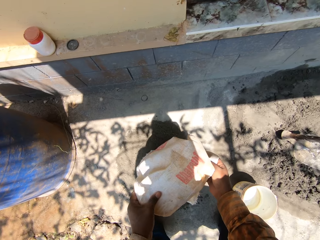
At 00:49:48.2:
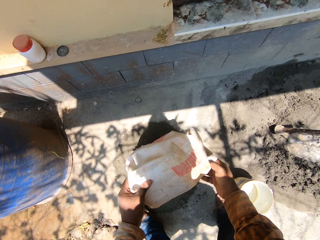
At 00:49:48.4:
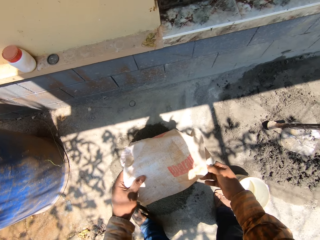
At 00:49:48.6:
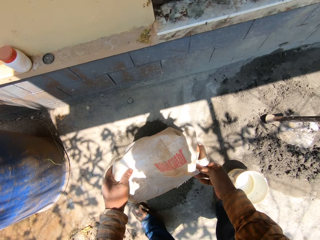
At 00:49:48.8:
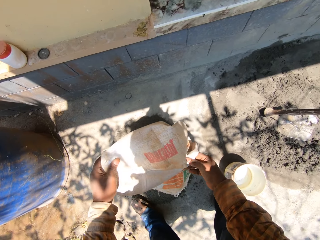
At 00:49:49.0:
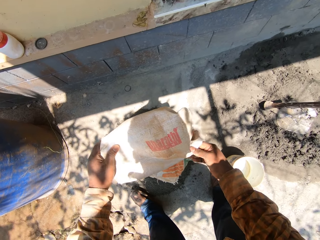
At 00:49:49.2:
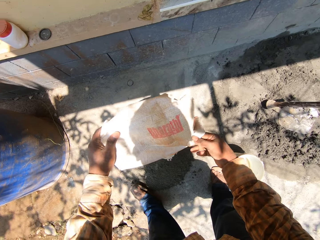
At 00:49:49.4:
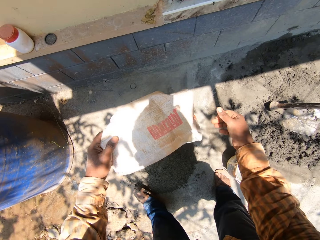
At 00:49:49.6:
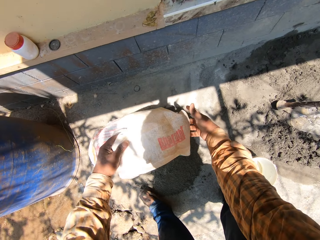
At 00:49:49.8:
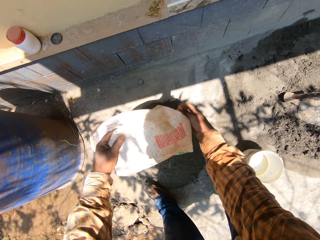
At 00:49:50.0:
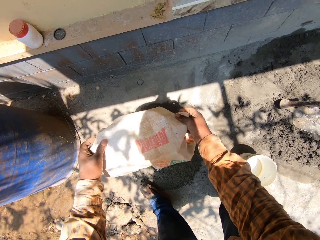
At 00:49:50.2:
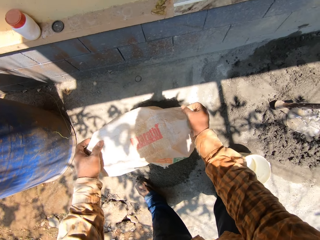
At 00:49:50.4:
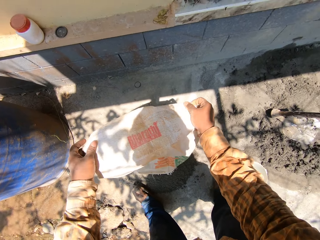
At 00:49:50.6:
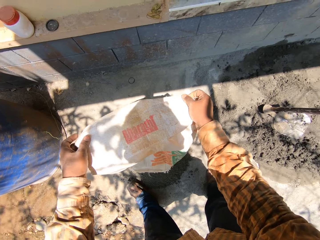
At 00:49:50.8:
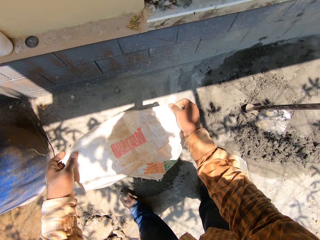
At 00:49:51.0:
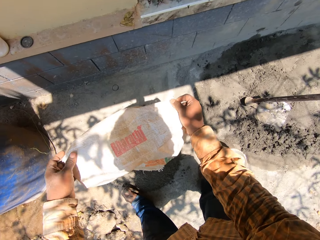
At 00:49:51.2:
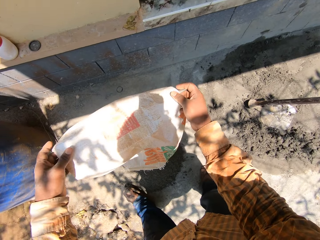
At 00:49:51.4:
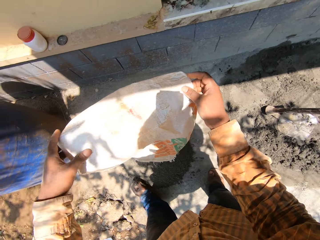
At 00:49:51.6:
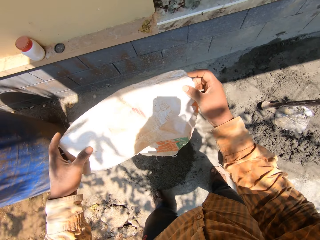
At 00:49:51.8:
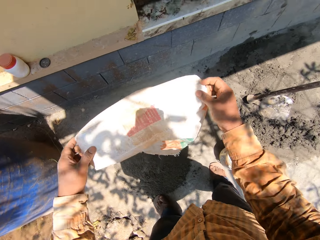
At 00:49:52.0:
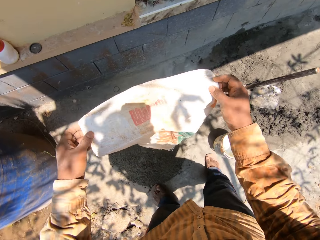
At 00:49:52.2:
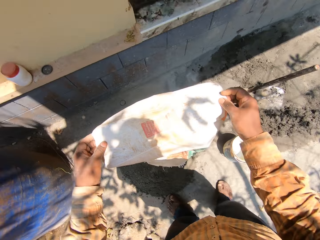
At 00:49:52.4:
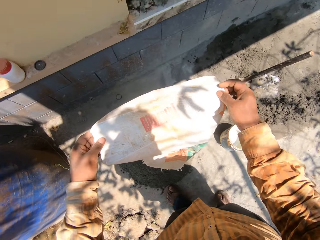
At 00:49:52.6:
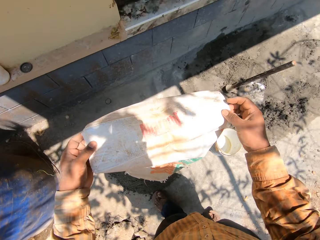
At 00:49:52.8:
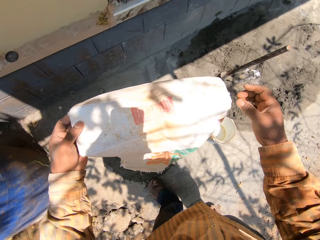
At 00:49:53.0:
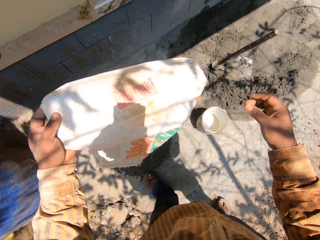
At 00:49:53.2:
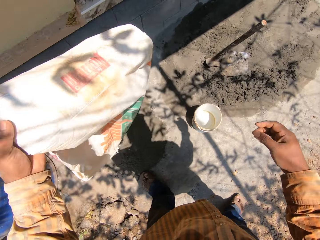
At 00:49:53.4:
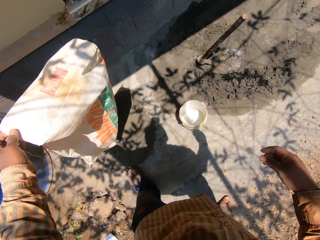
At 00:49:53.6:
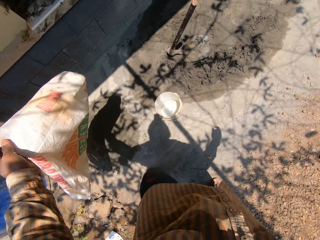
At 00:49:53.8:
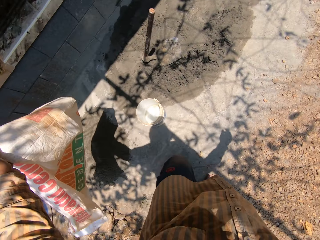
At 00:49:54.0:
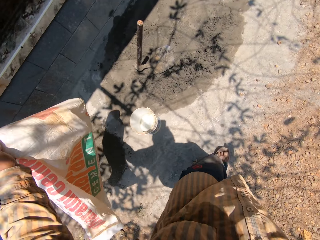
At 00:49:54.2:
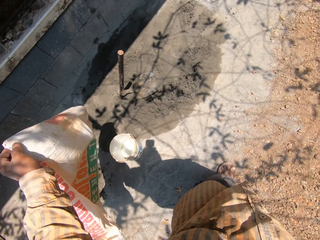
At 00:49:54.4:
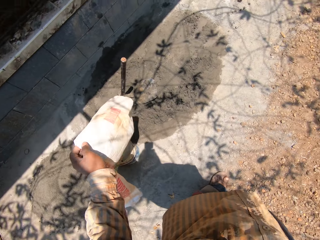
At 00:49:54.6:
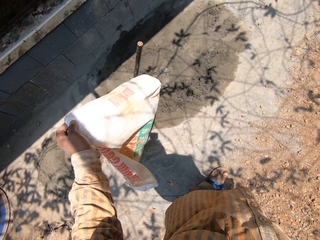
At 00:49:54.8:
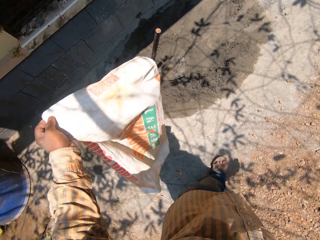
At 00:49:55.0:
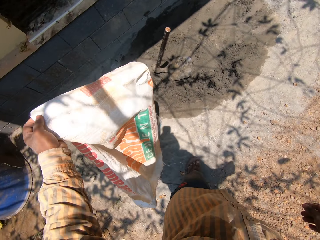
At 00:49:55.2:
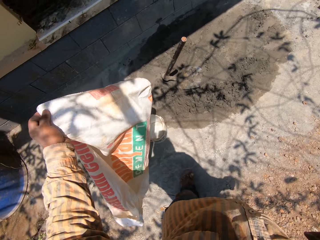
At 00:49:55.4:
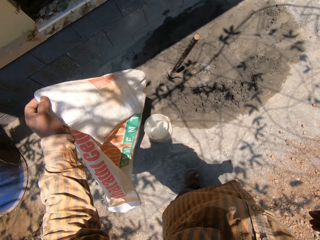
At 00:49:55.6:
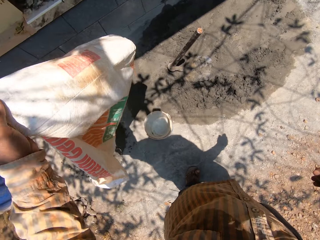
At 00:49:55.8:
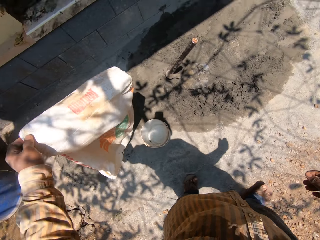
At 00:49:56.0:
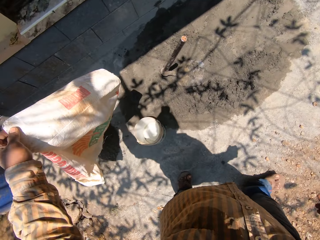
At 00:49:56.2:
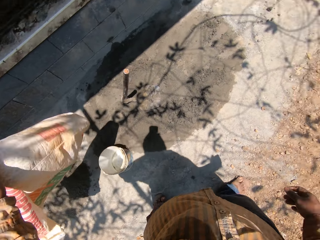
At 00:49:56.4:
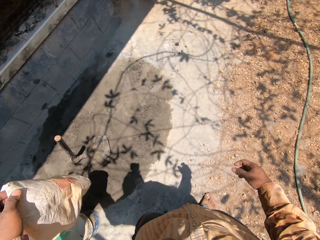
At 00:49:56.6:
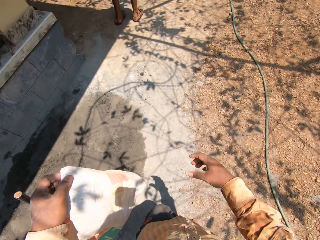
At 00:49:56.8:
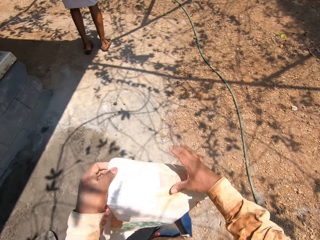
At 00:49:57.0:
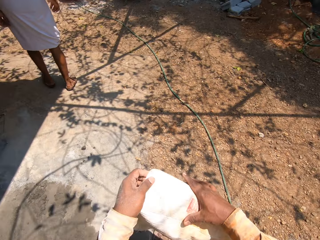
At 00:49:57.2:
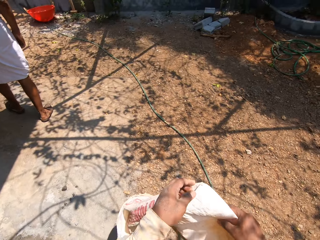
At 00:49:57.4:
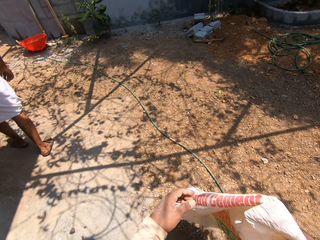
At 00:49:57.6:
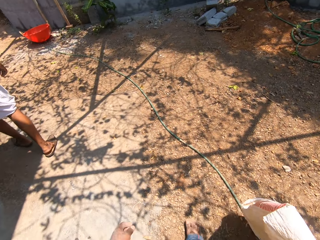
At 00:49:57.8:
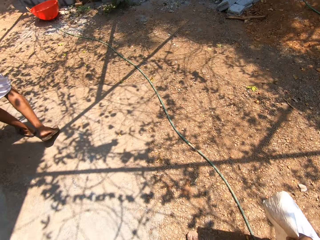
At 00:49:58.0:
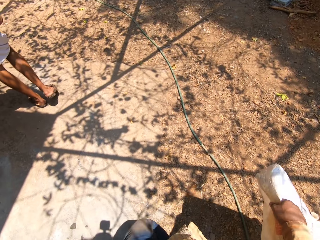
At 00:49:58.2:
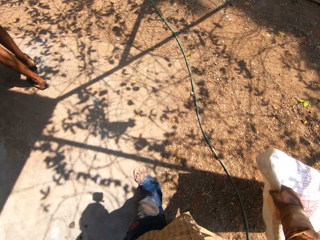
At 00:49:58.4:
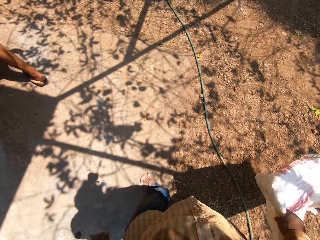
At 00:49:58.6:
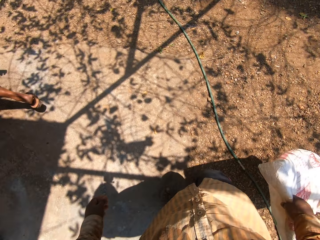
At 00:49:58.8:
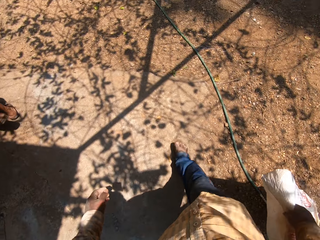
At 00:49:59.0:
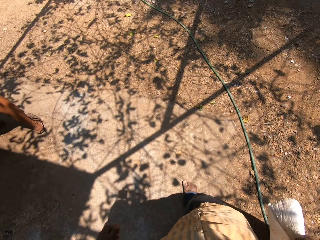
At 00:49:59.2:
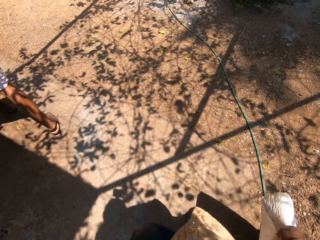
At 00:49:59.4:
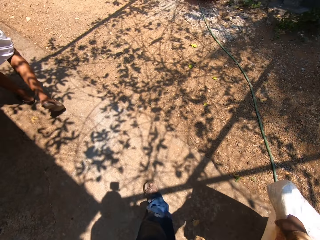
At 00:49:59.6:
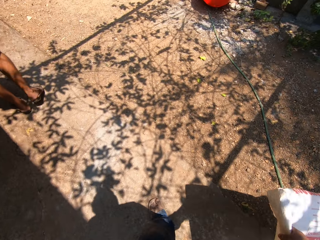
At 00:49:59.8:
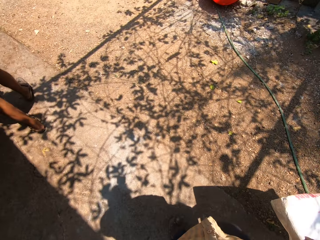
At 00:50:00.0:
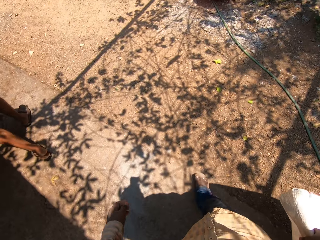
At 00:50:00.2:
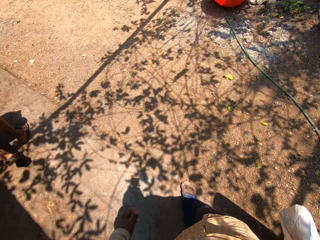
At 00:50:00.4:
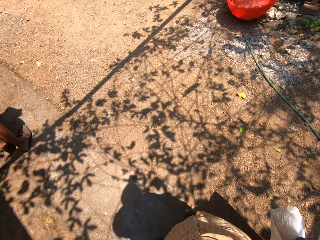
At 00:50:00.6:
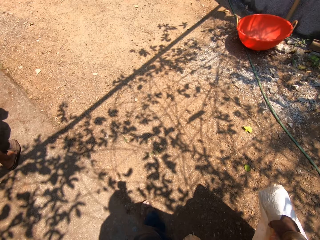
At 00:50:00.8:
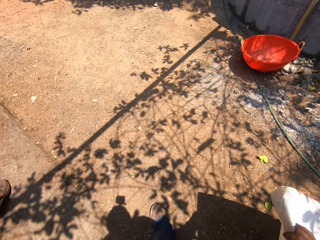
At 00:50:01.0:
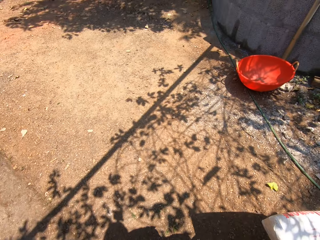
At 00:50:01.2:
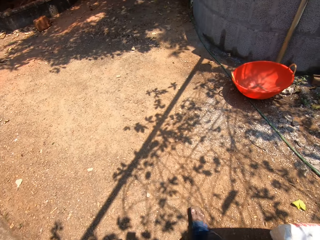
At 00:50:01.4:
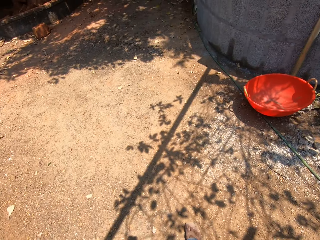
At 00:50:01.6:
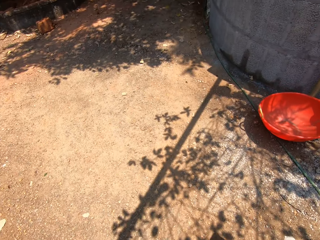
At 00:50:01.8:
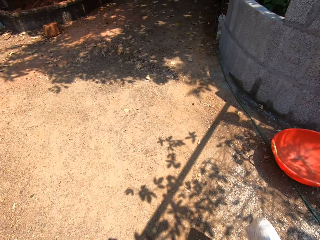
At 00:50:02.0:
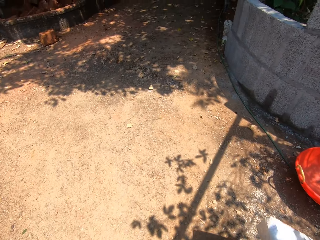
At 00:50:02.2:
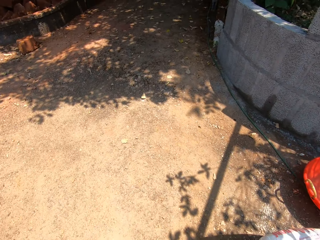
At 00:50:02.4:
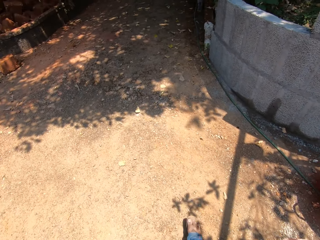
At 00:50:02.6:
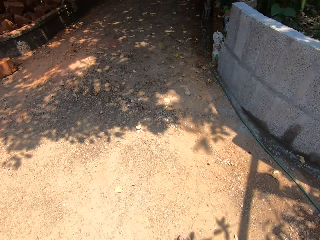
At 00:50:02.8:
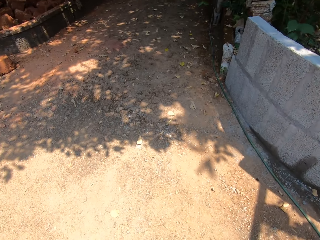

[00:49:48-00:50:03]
The camera wearer holds the sack with his left hand. He passes the sack to the right hand. He holds the sack with his right hand. He walks around.

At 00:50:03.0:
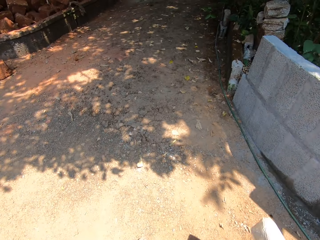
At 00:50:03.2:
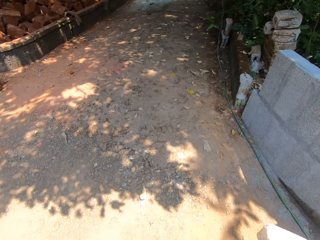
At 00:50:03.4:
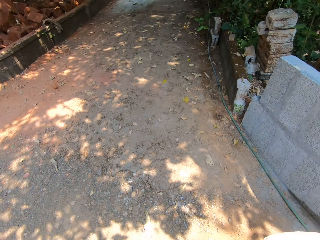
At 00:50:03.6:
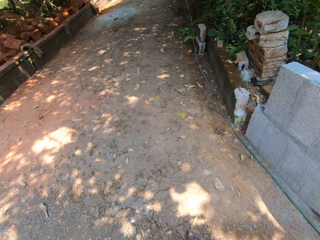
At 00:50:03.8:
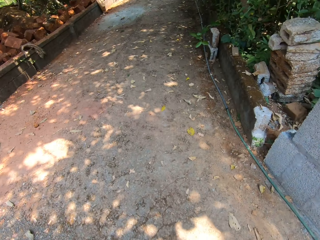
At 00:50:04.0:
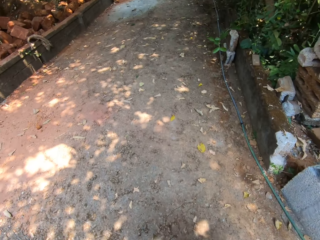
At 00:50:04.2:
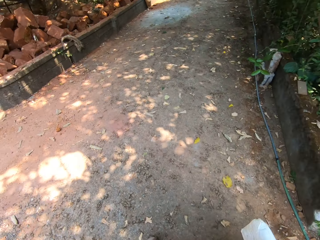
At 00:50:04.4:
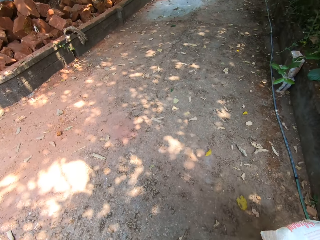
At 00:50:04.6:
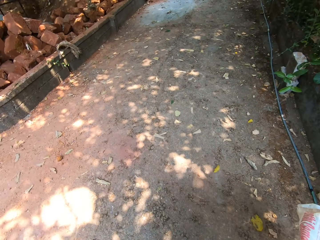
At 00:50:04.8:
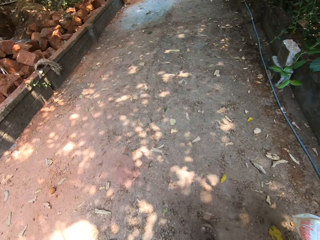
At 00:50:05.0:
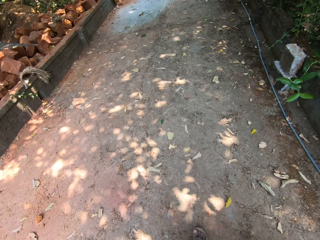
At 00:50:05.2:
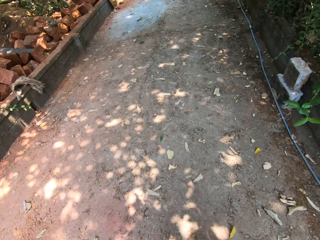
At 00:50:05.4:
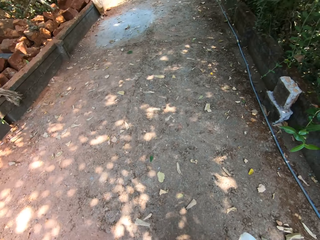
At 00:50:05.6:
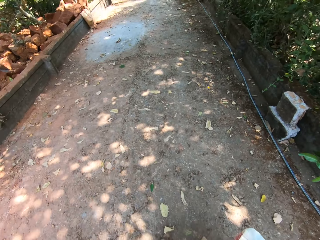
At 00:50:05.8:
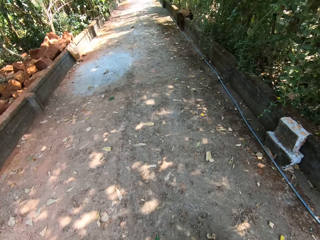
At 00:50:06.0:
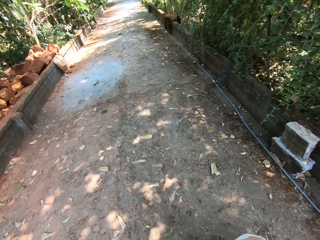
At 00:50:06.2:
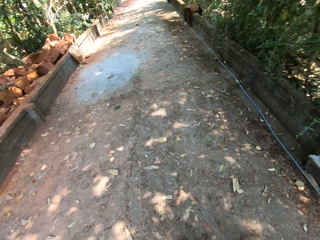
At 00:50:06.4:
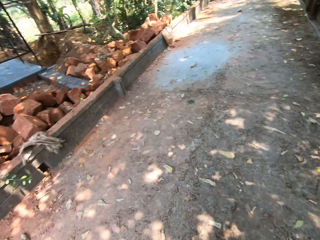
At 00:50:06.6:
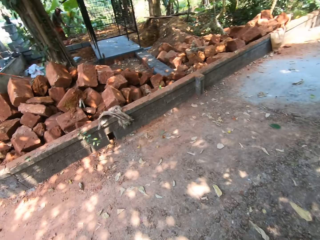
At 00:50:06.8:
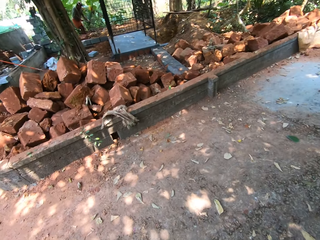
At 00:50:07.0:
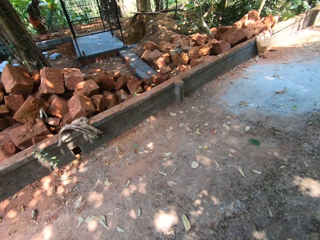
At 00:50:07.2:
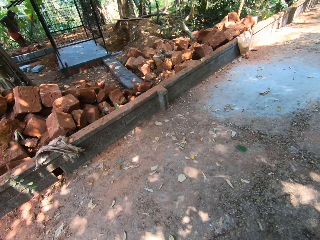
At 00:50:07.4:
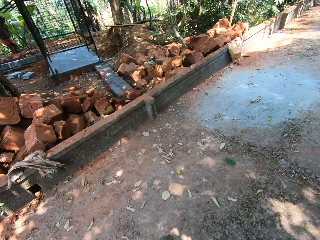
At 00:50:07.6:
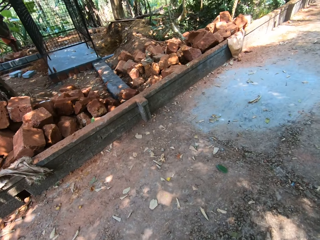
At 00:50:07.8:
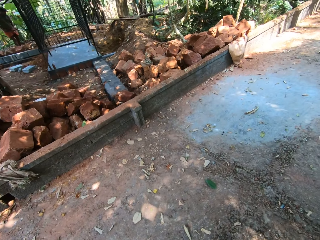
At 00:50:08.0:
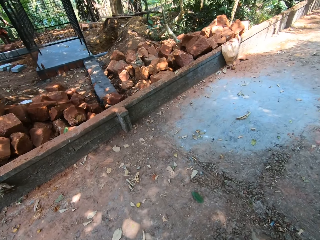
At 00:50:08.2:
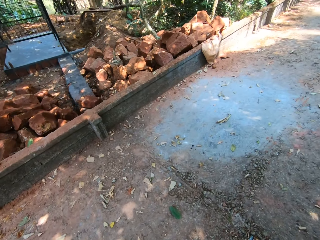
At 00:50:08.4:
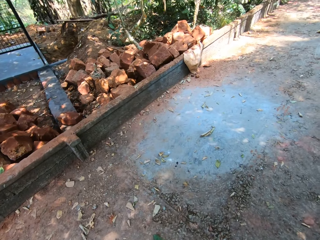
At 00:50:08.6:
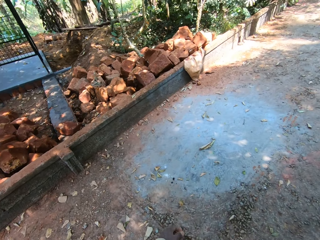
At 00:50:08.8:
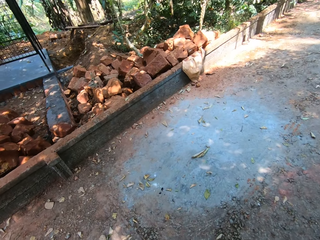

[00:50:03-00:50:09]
The camera wearer stares around.
